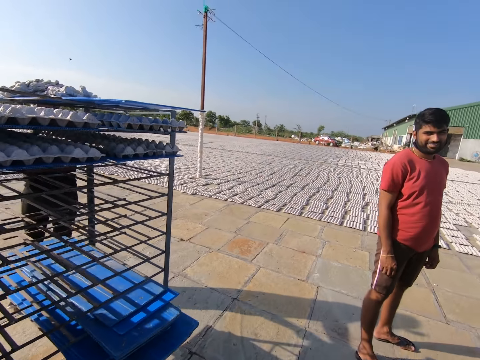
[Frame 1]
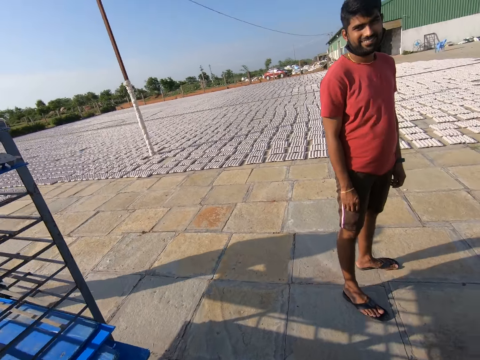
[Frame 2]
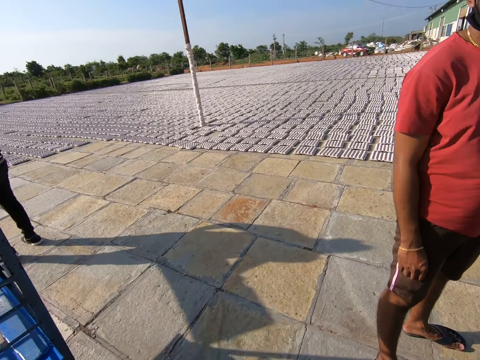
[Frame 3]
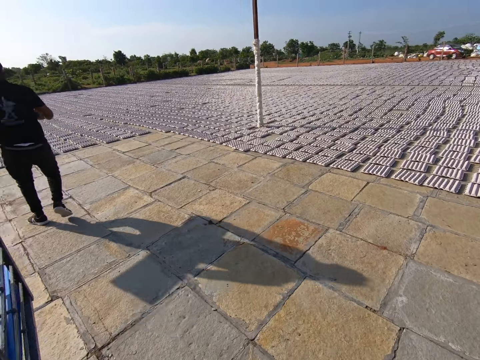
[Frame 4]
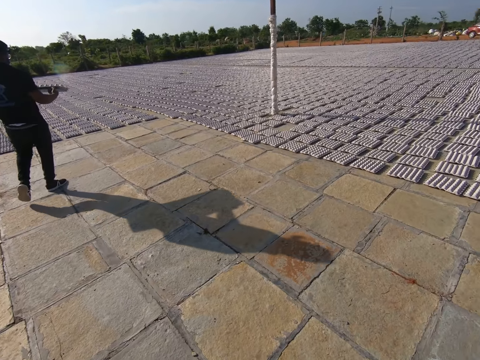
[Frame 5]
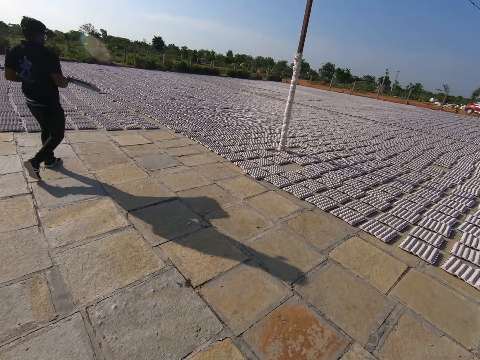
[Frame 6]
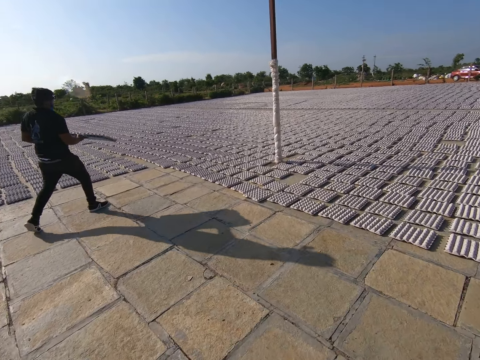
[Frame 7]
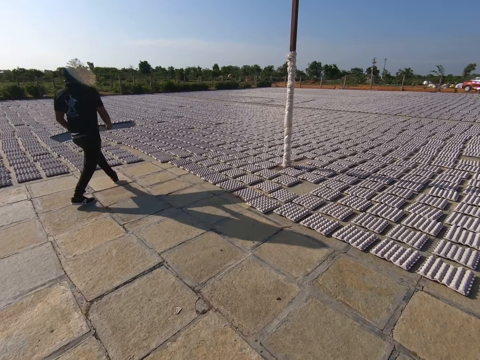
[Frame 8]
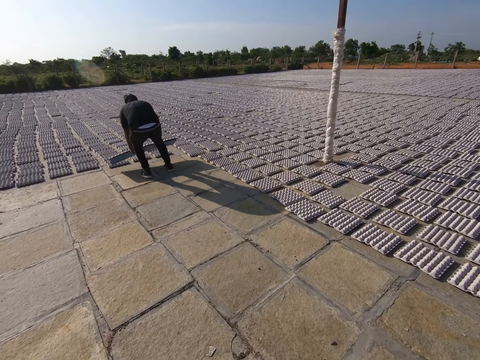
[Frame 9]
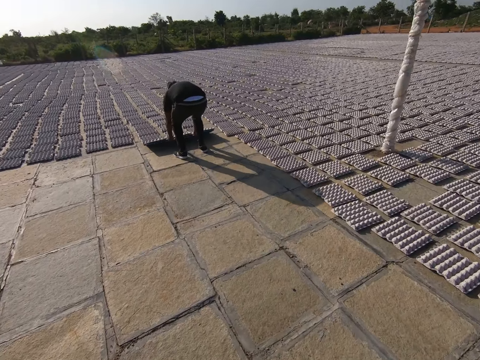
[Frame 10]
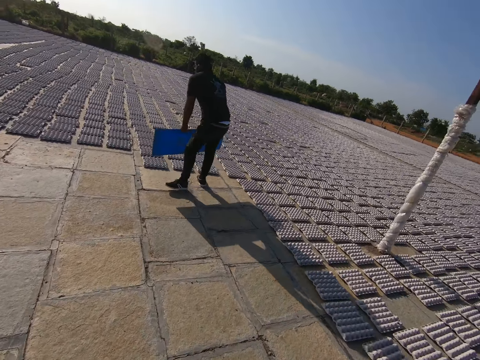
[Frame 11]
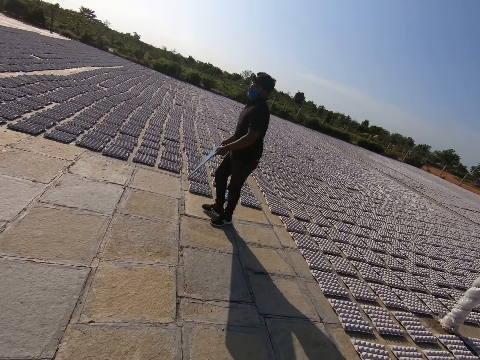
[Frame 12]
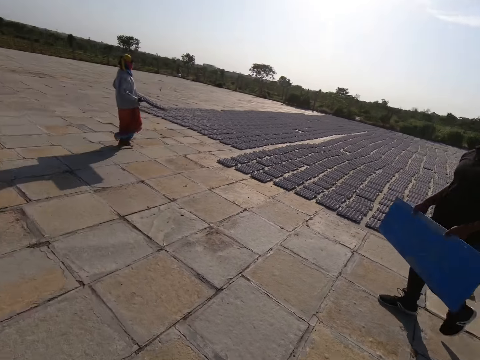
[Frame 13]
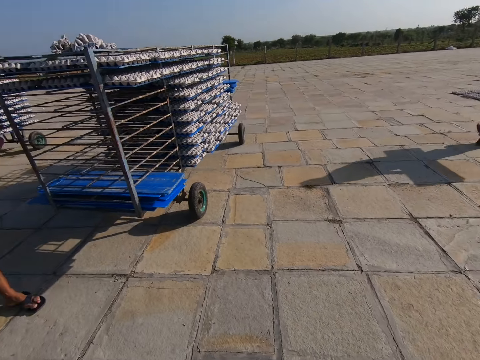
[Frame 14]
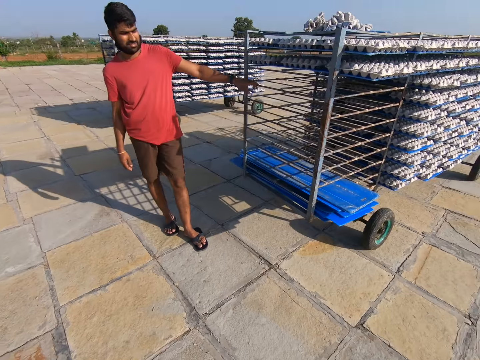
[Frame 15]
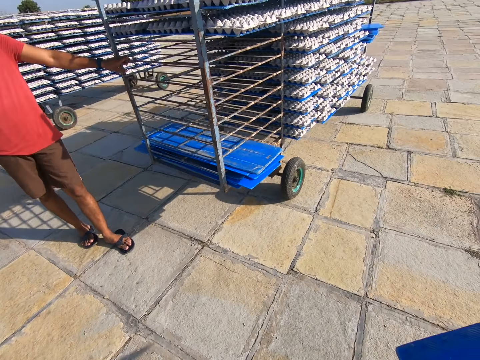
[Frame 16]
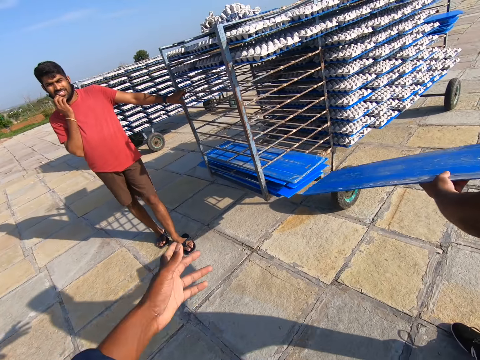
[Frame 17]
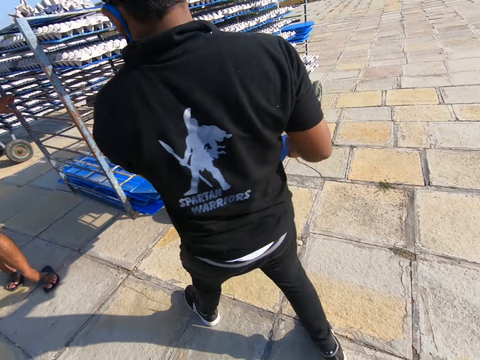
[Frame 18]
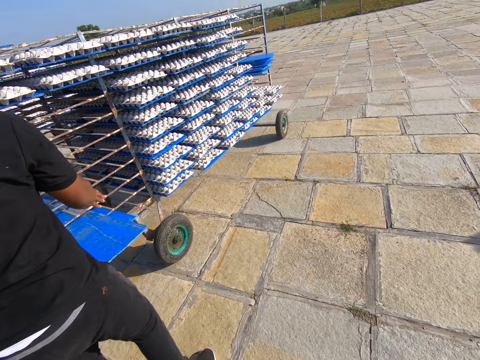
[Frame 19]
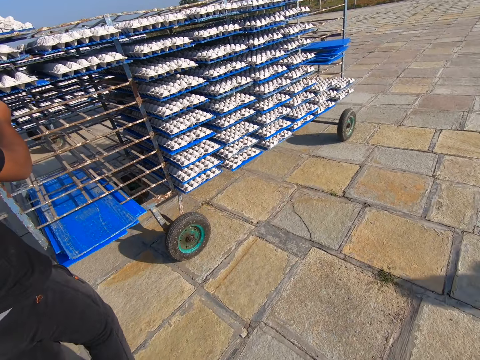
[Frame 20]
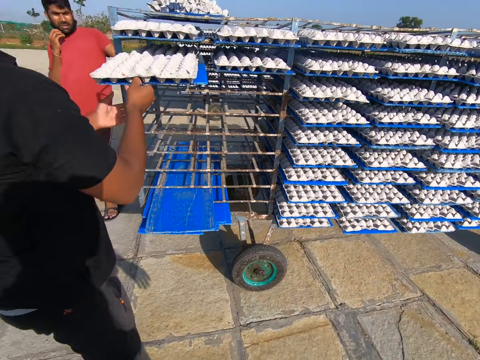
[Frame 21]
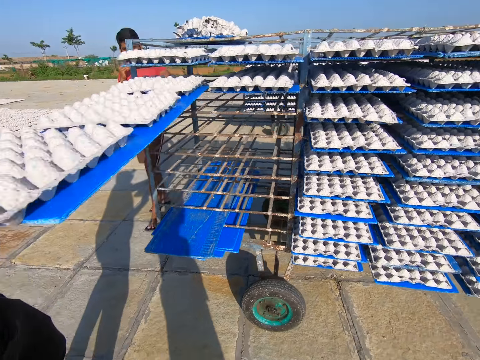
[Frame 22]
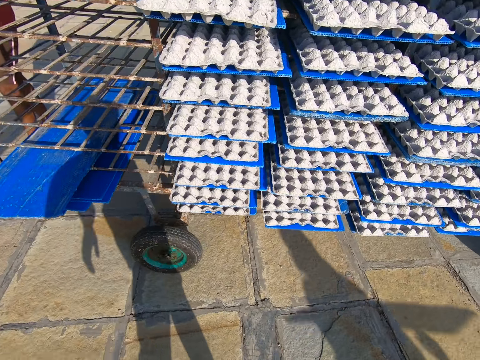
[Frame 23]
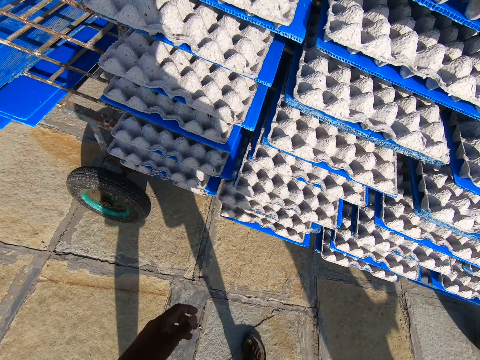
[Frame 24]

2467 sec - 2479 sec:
The camera wearer converses with the man. Another man spreads crates on the floor with his hands. The other man walks towards a crate wheel with a tray in his hands. The first man holds the crate wheel with his left hand. The camera wearer looks around. They converse with the first man. The other man puts the tray in his hands into the crate wheel. The other man pulls out a tray of crates from the crate wheel with his hands.

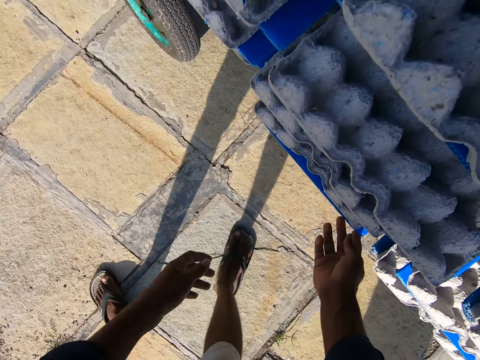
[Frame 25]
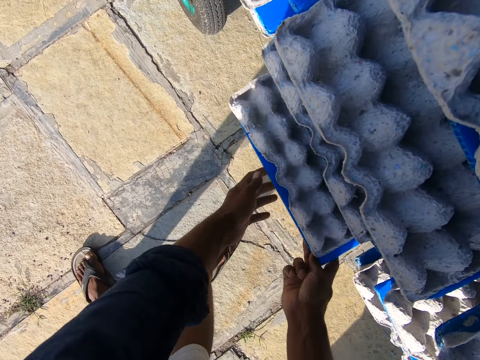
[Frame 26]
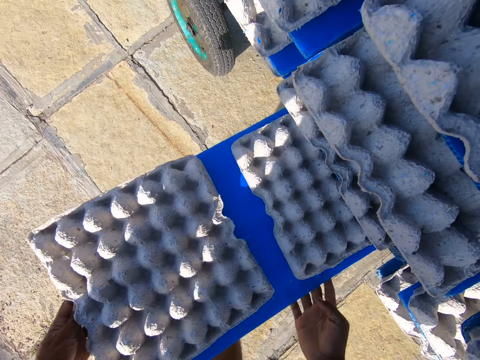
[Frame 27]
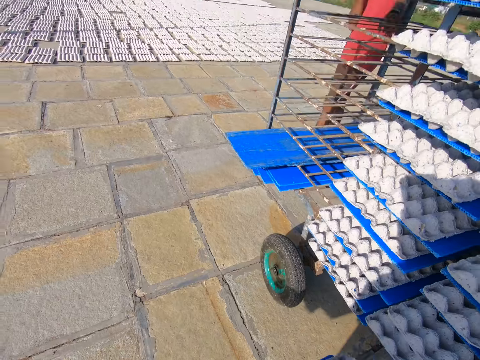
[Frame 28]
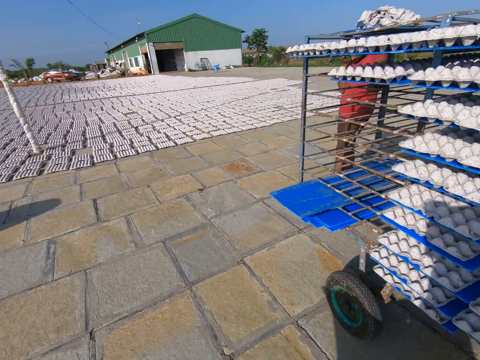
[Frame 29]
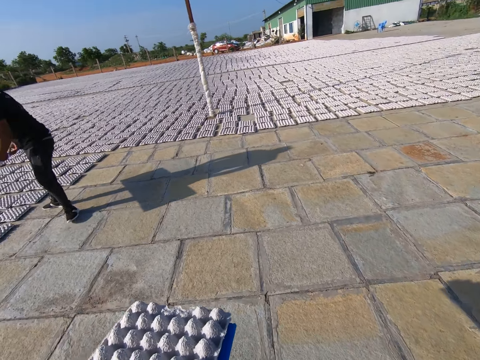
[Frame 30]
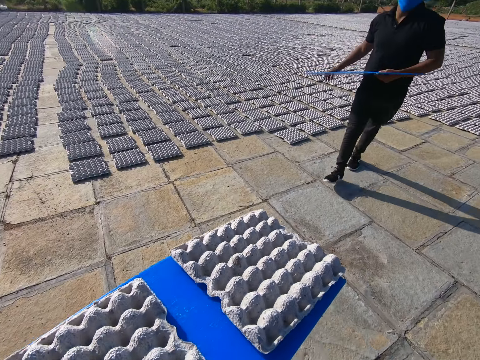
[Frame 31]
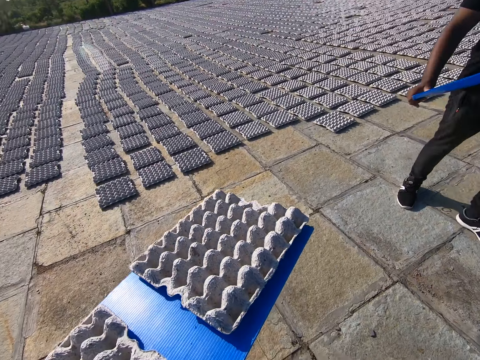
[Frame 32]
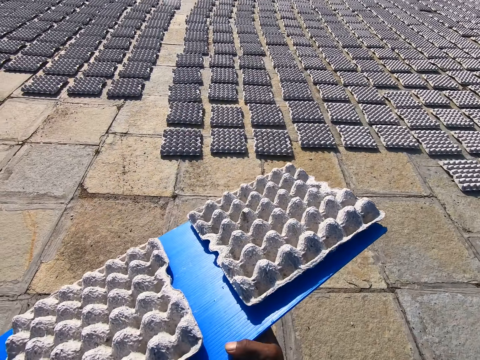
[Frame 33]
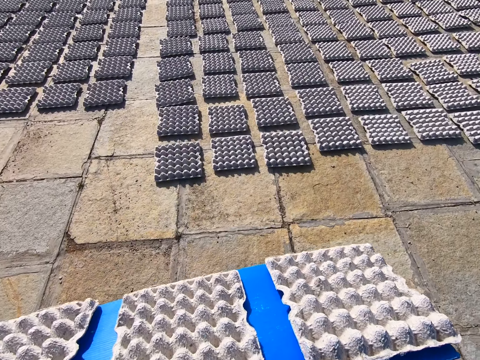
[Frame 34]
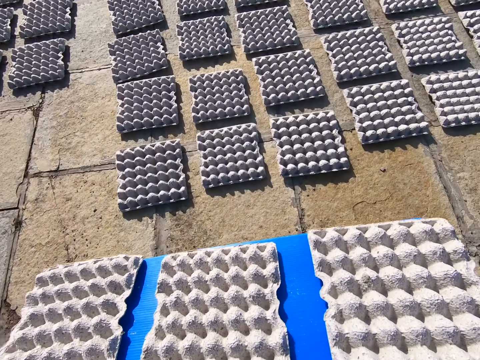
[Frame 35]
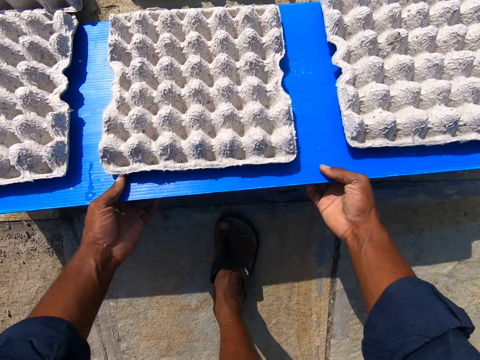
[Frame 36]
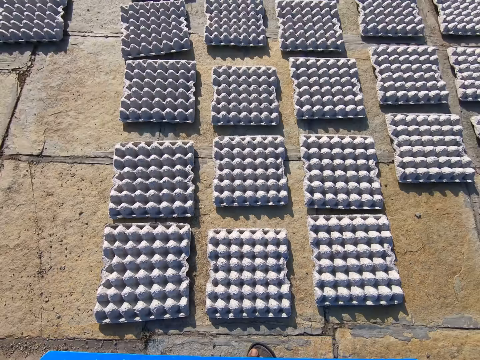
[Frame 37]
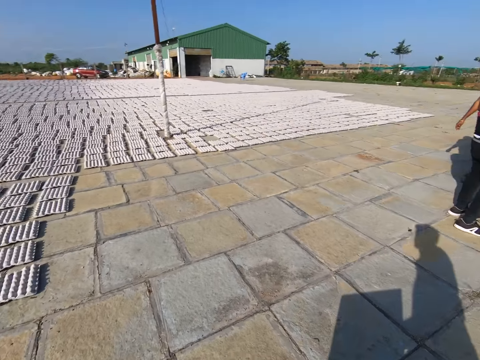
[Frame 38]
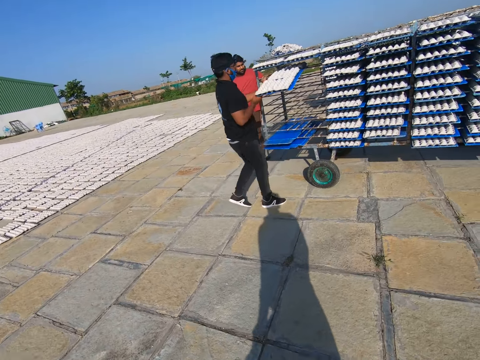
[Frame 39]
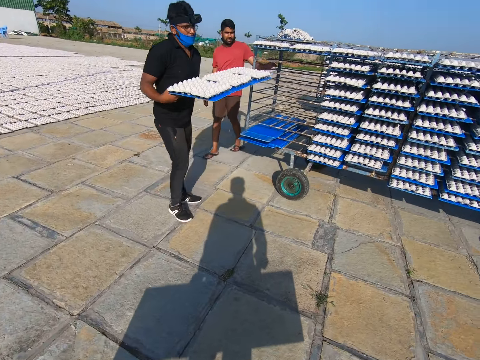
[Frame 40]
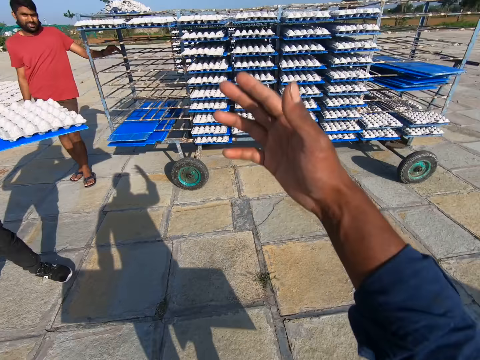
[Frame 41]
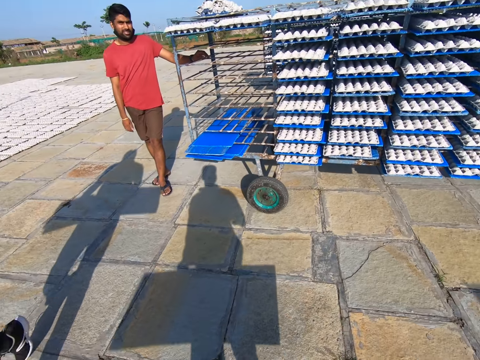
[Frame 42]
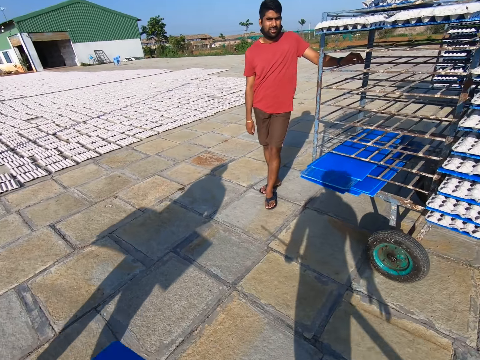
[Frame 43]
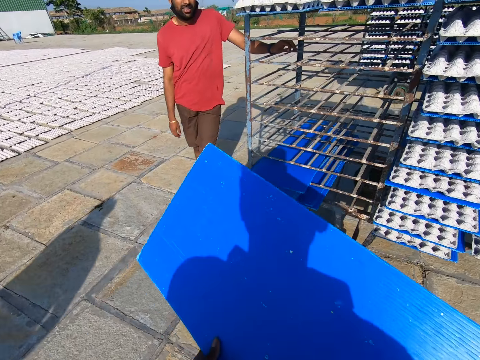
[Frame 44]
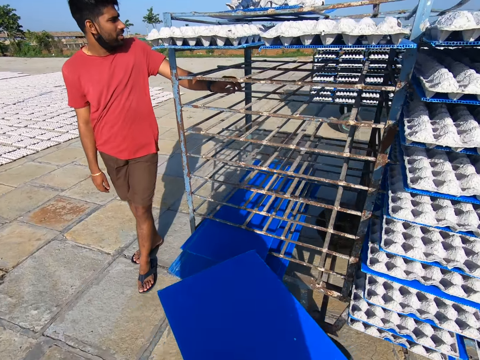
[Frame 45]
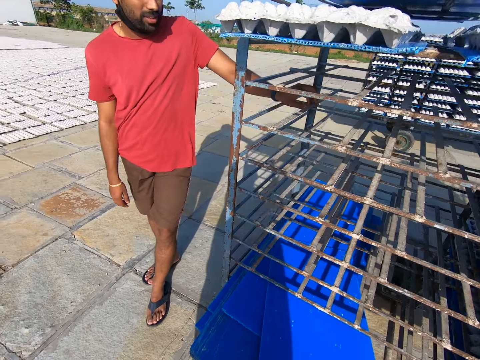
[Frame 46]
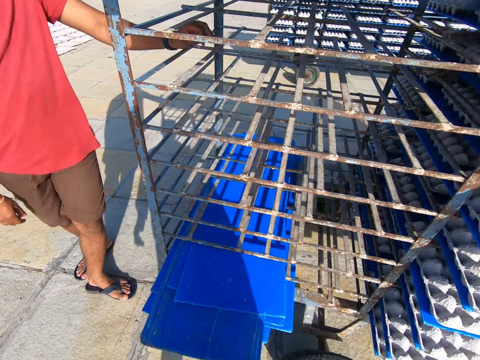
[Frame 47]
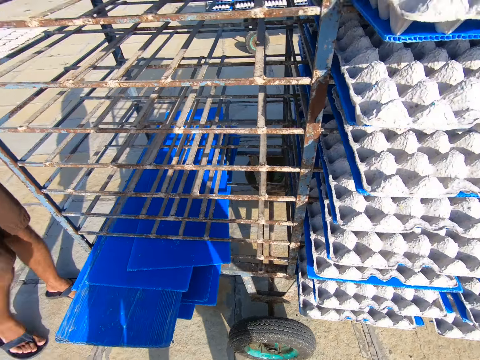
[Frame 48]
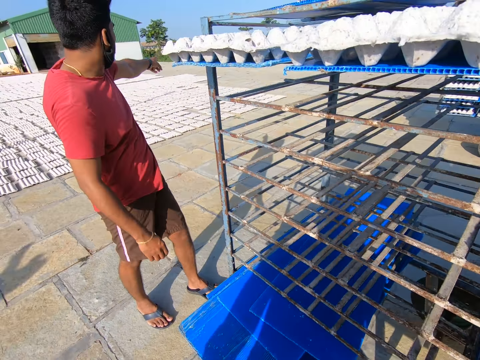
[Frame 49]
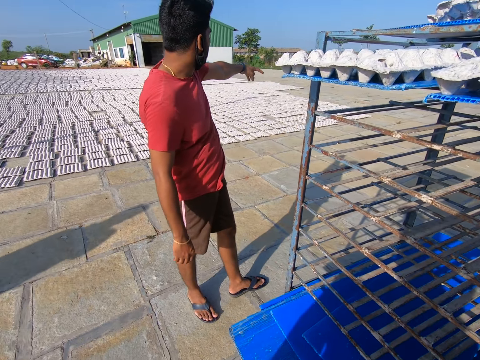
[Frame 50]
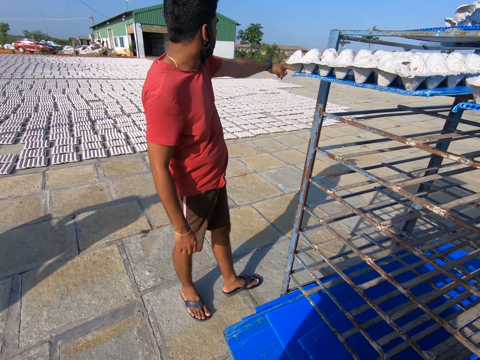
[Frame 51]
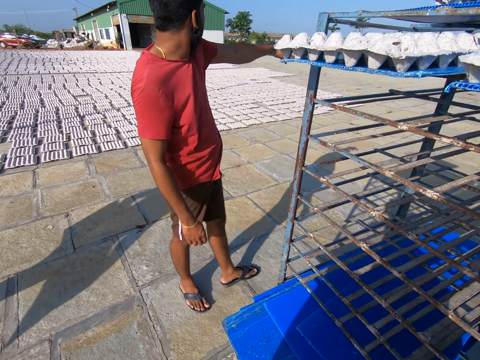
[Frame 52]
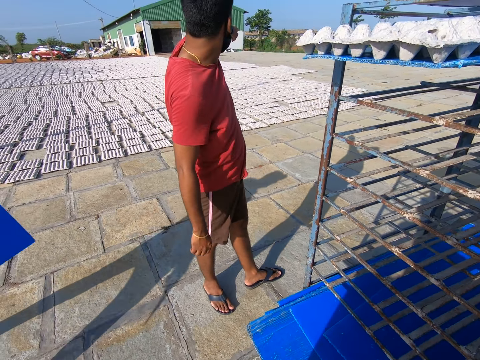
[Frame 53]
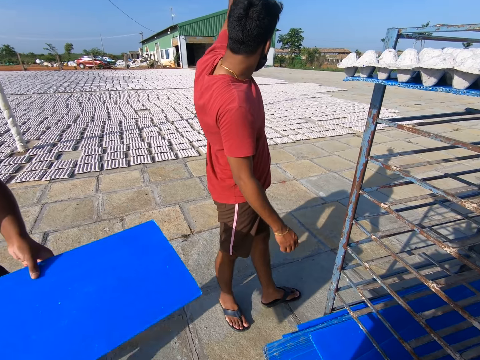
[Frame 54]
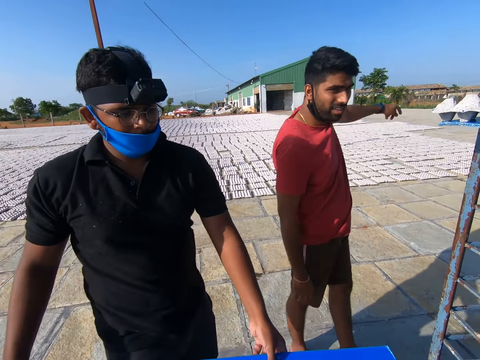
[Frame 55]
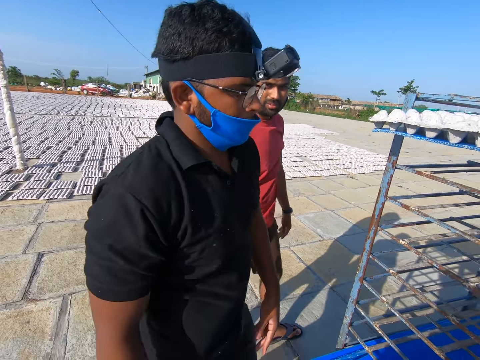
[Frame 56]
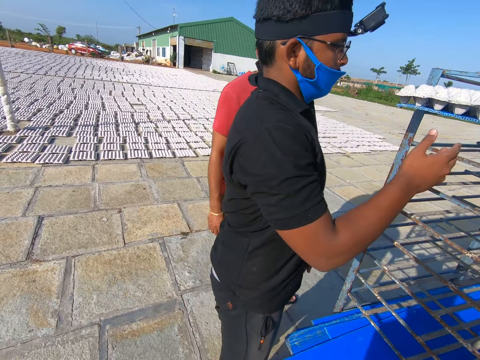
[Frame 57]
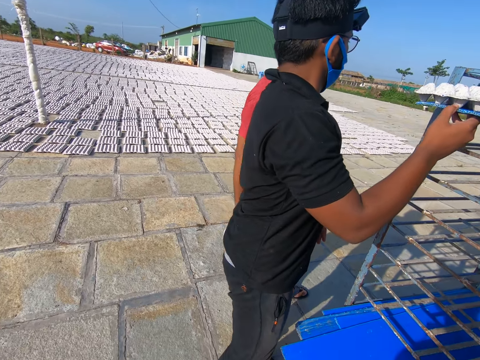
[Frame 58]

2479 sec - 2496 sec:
The camera wearer pulls out a tray of crates from the crate wheel with his hands. He touches something. A man walks towards the crate wheel with the tray in his hands. The camera wearer walks towards the crates on the floor with the tray of crates in his hands. He spreads the crates on the tray on the floor with his hands and puts something down. The man pulls out a tray of crates from the crate wheel with his hands. The camera wearer walks towards the crate wheel with the tray in his hands, converses with another man, and raises a hand. He puts the tray in his hands into the crate wheel. He talks. The first man puts the tray in his hands into the crate wheel.
